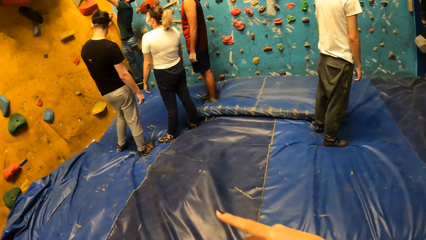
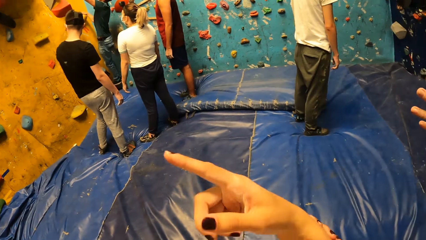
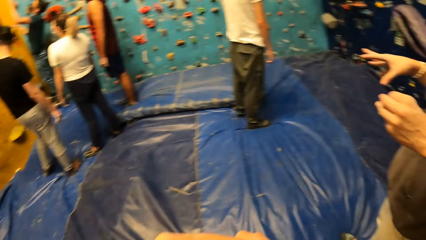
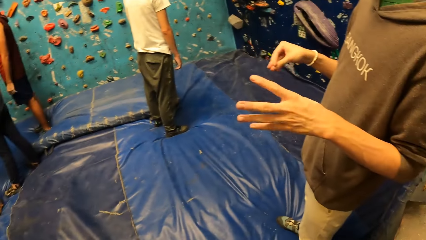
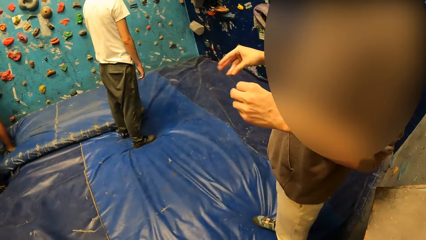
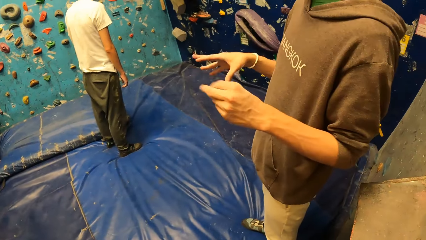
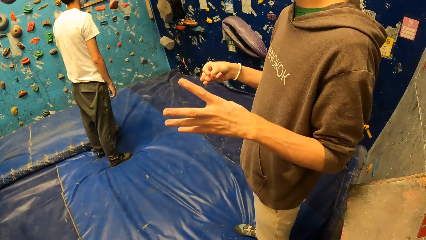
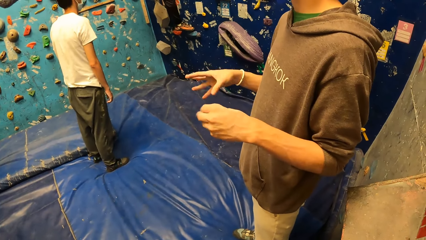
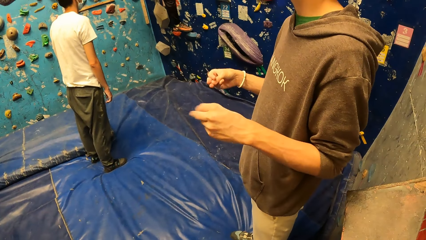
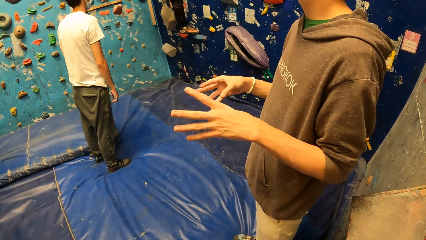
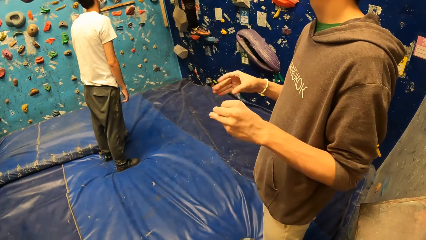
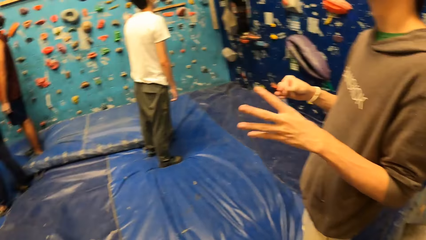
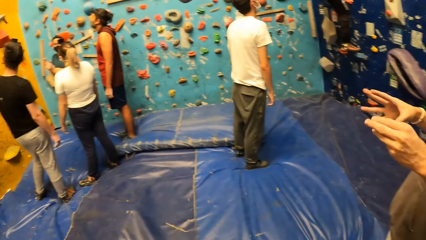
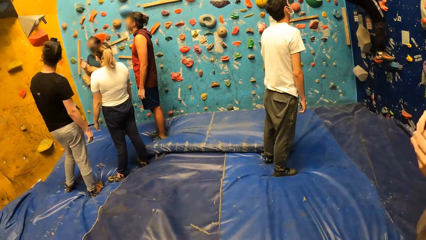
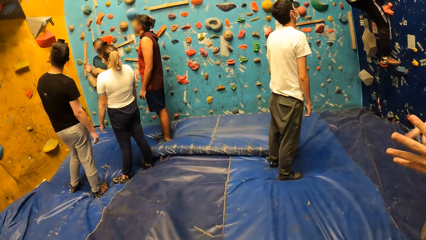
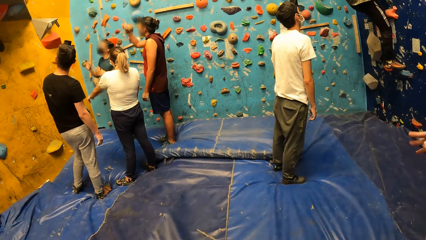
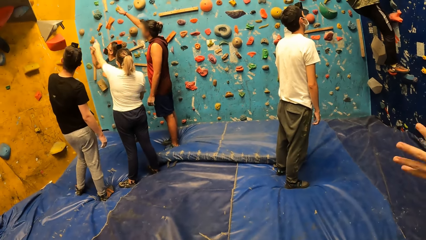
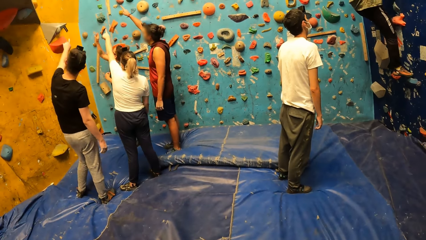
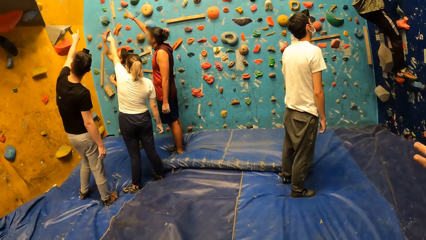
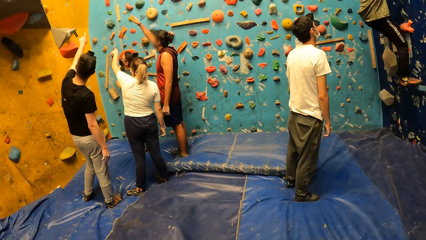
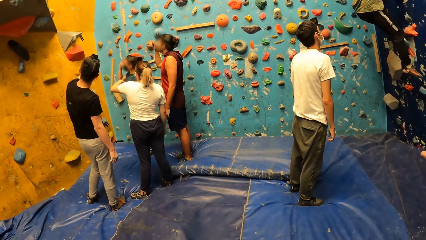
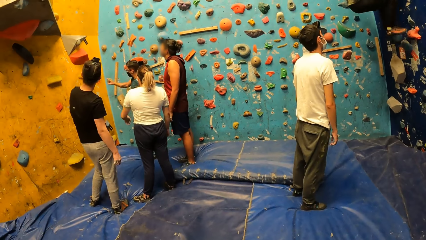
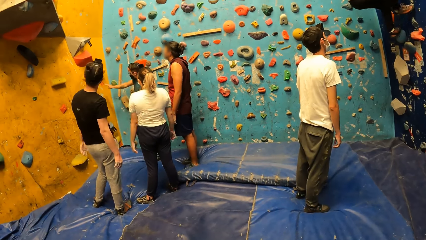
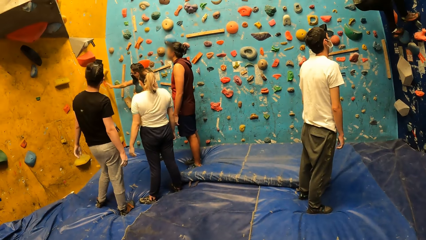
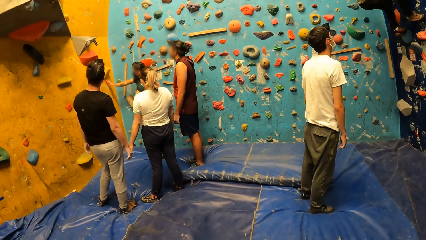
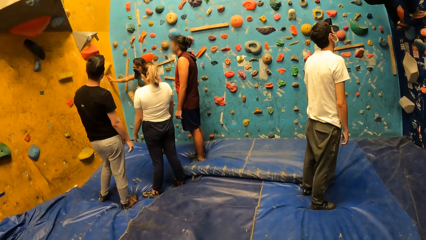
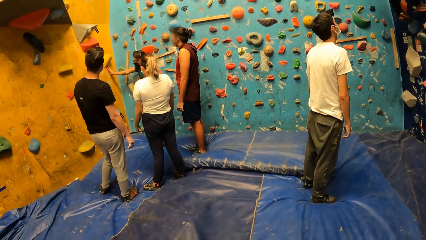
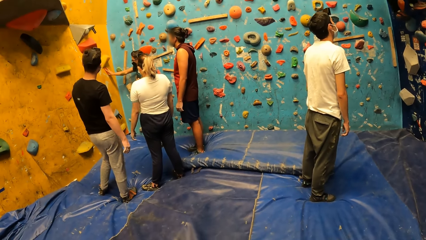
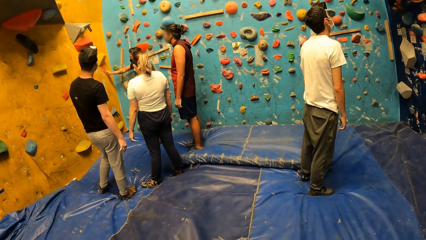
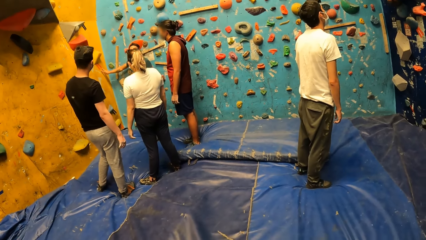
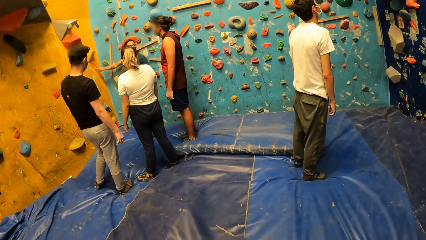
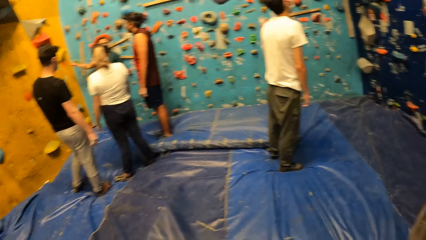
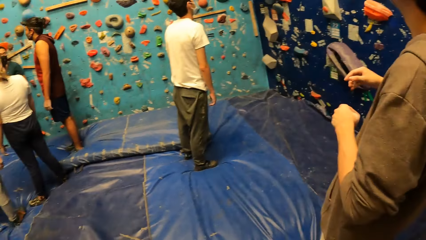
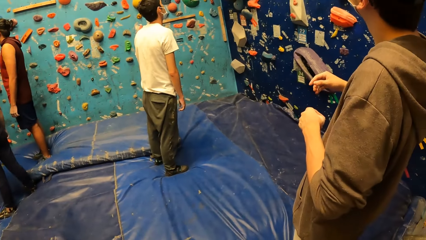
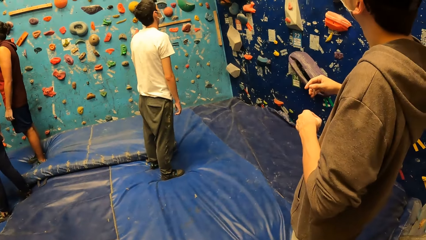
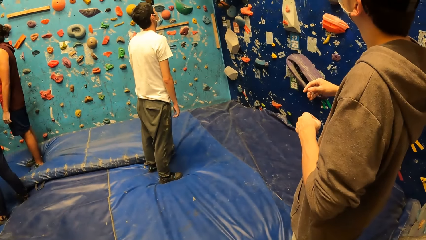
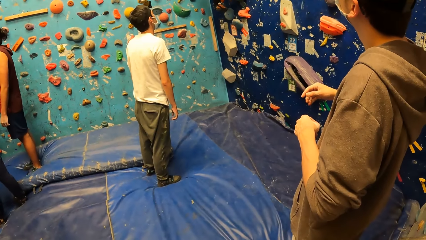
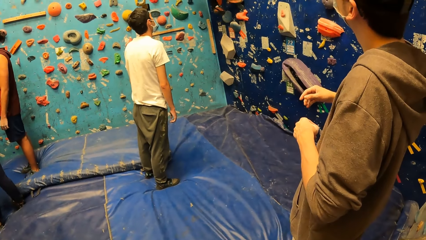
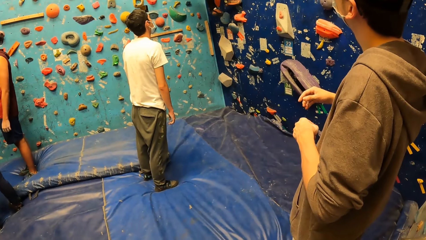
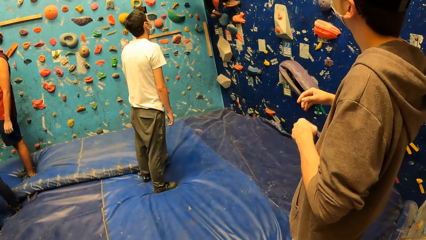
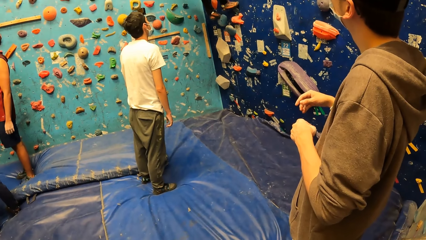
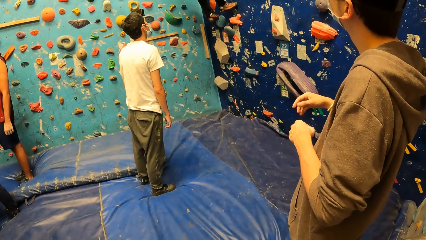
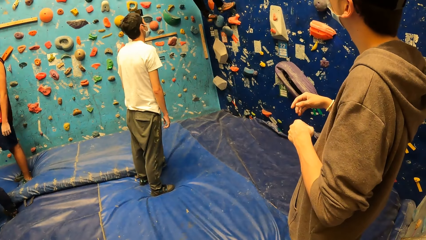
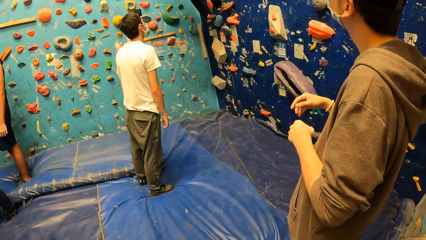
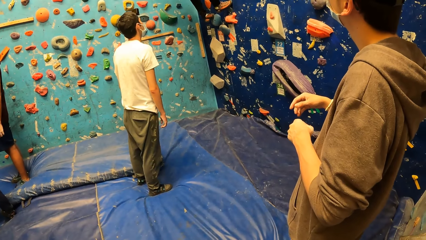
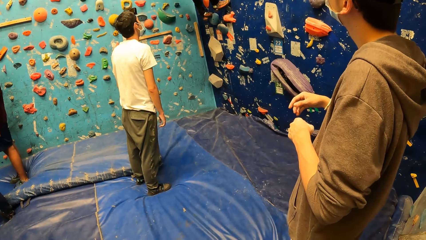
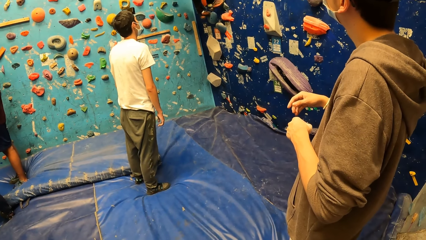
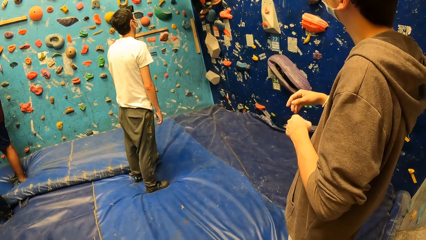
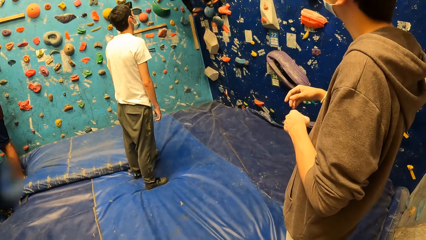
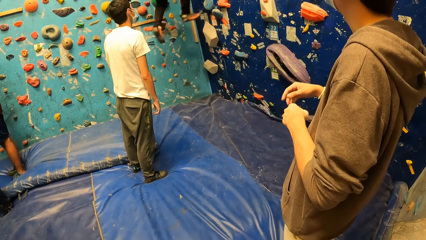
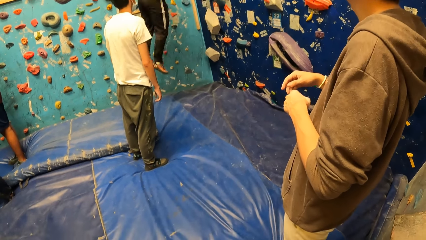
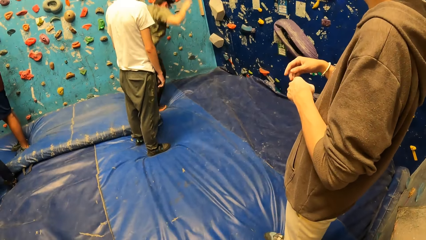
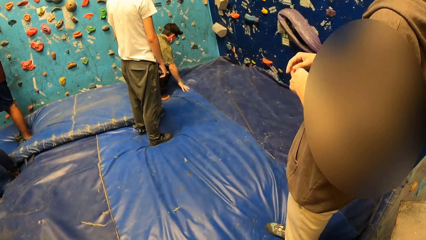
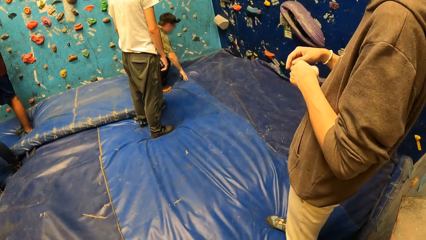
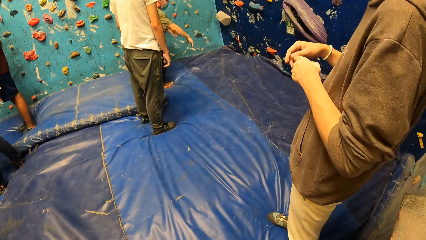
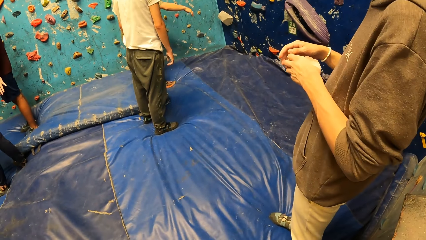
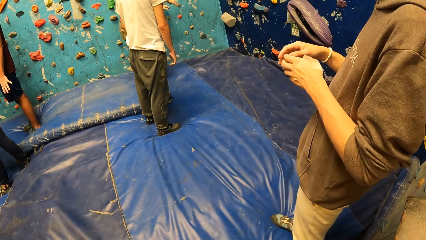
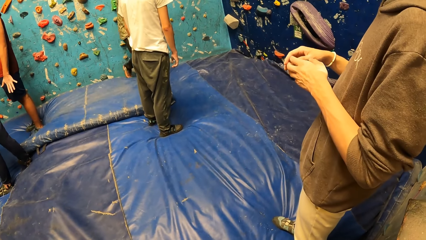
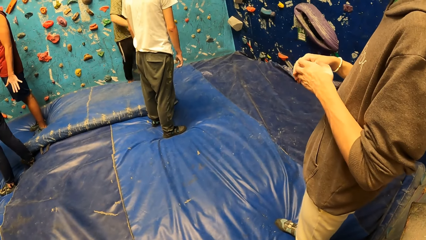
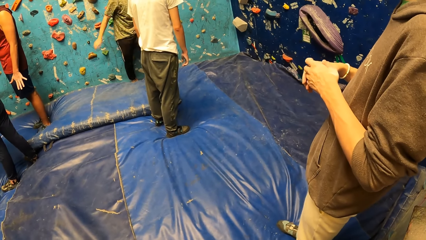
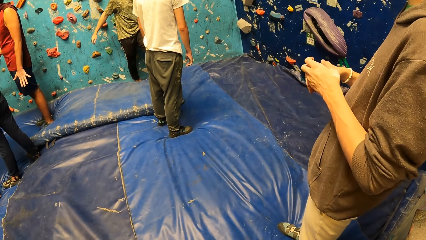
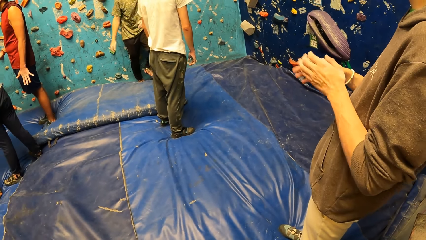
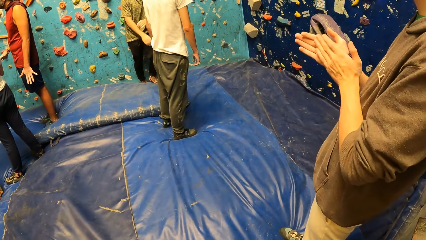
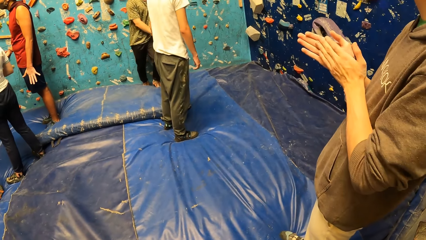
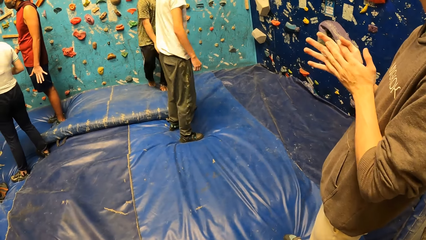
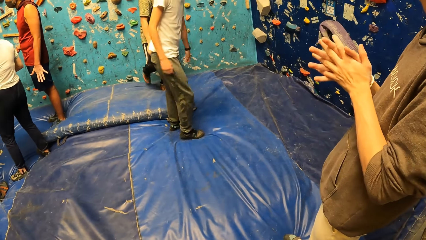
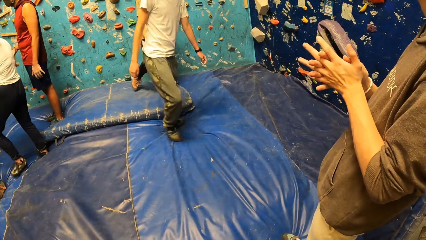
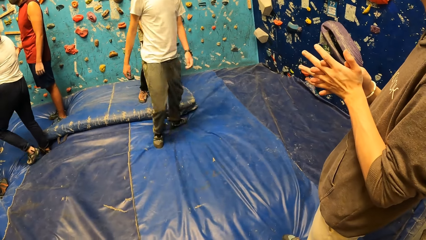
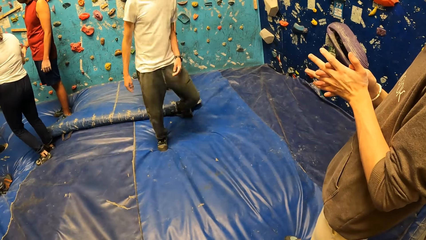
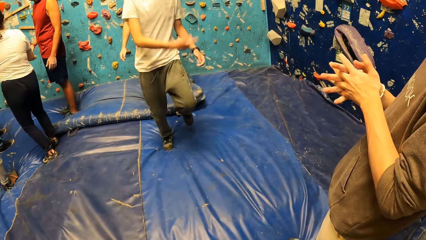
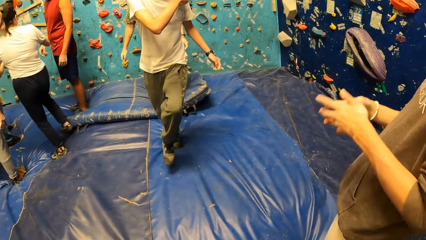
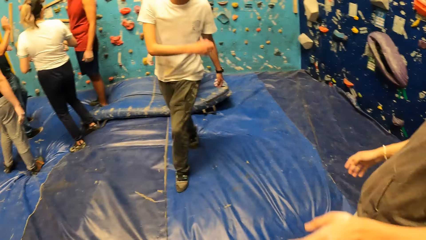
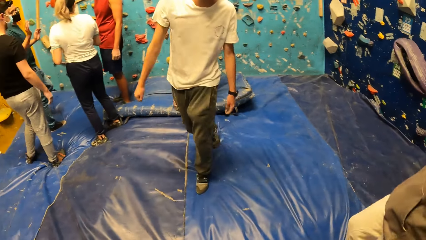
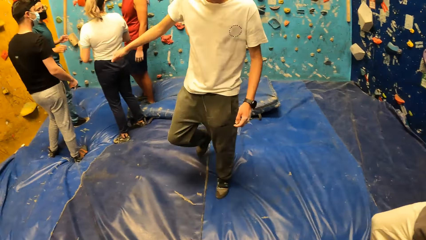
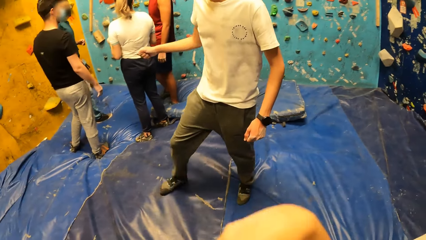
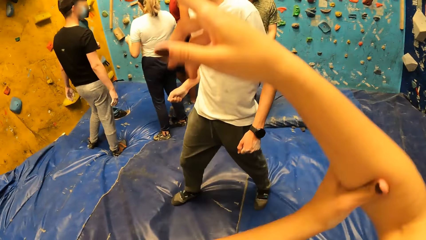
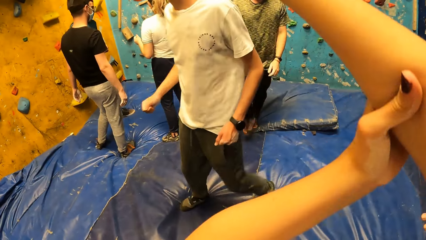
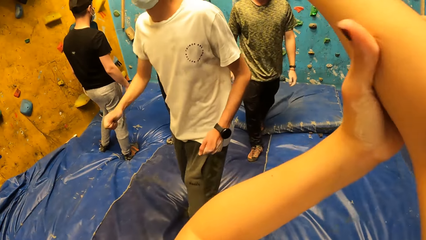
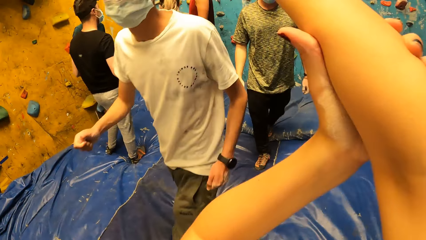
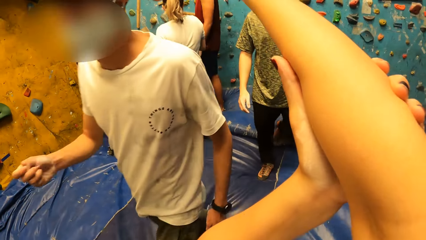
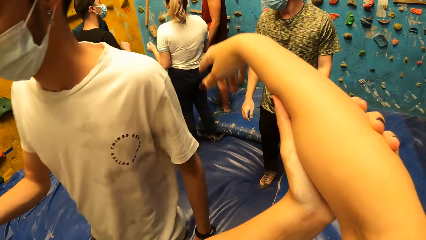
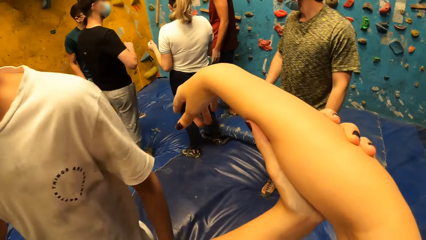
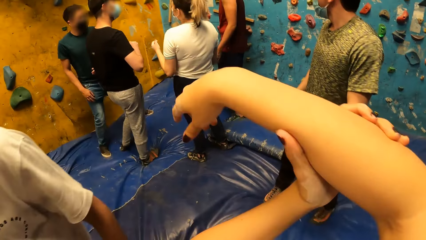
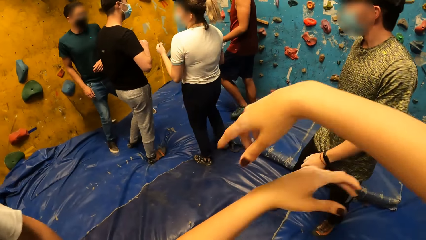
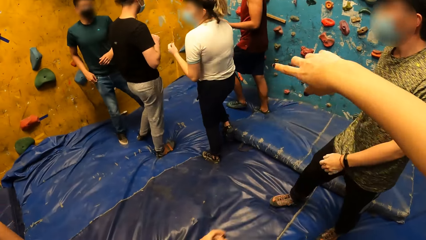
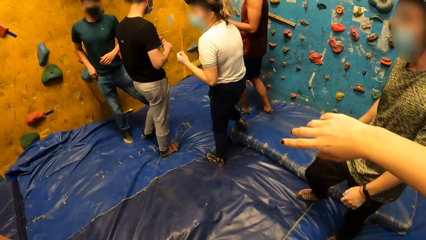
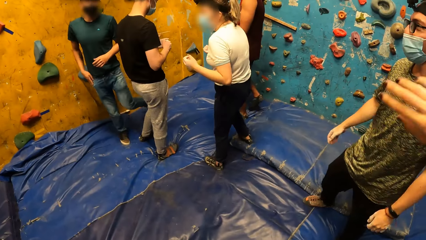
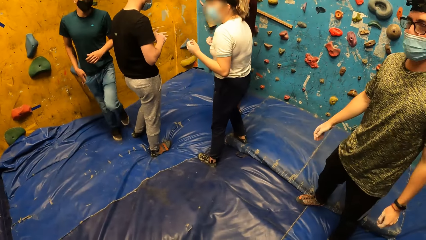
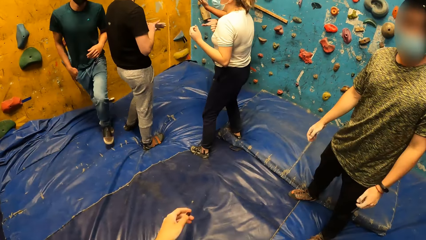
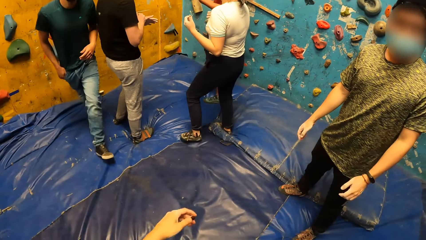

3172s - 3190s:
The camera wearer does hand movements. A male does hand movements. The camera wearer looks around the climbing area. The male claps hands. The camera wearer does hand movements.
